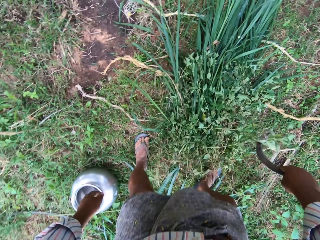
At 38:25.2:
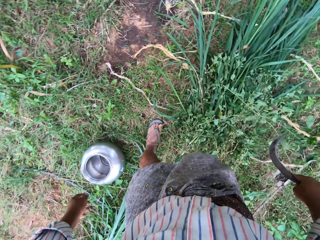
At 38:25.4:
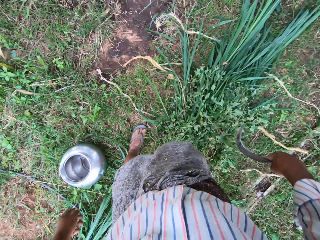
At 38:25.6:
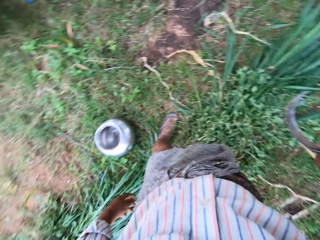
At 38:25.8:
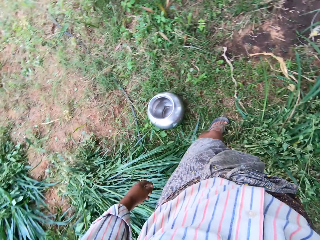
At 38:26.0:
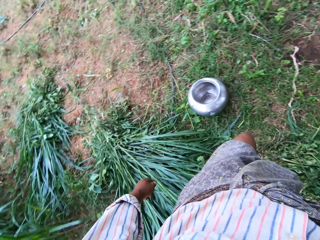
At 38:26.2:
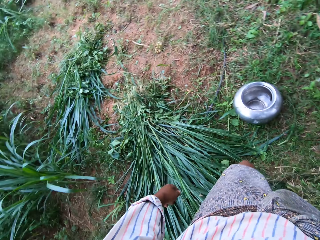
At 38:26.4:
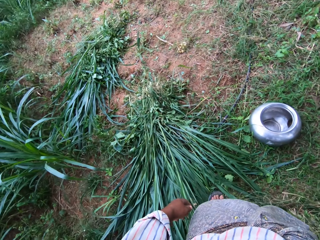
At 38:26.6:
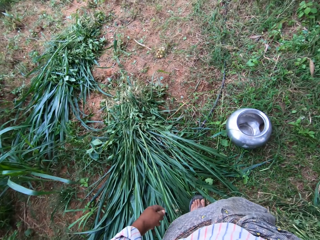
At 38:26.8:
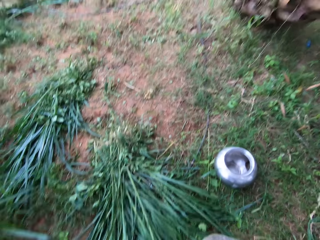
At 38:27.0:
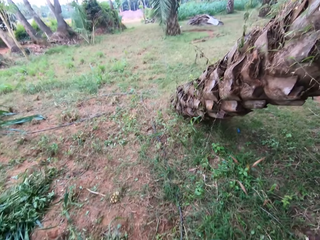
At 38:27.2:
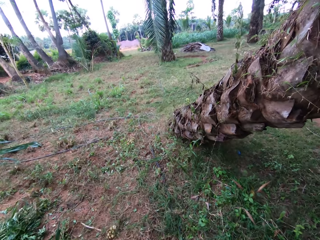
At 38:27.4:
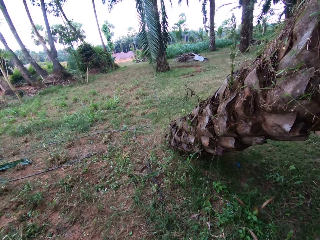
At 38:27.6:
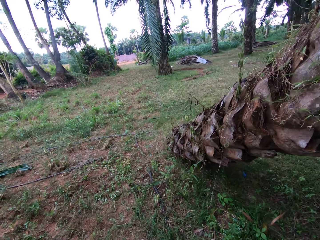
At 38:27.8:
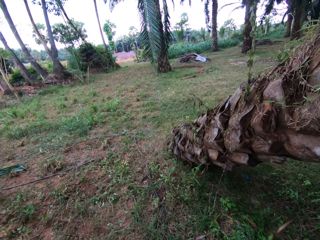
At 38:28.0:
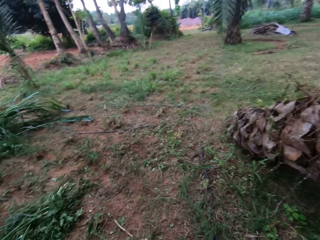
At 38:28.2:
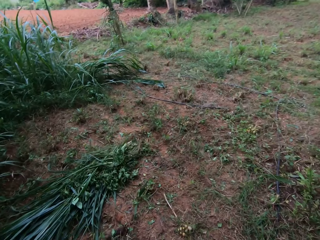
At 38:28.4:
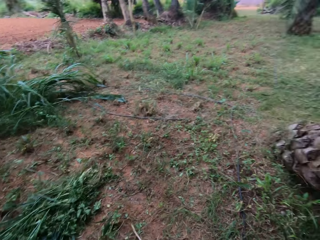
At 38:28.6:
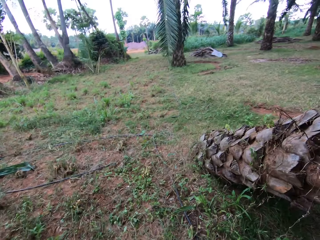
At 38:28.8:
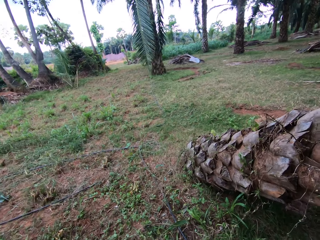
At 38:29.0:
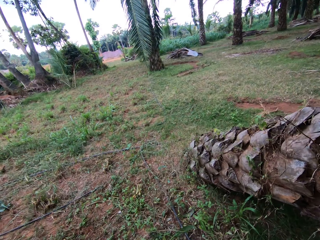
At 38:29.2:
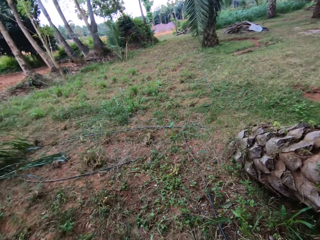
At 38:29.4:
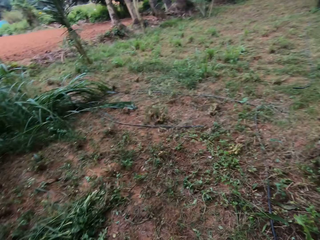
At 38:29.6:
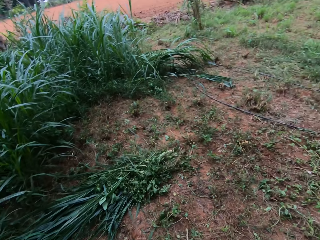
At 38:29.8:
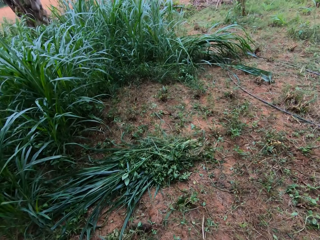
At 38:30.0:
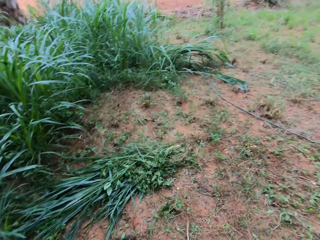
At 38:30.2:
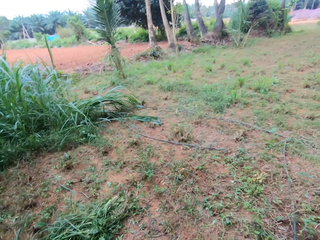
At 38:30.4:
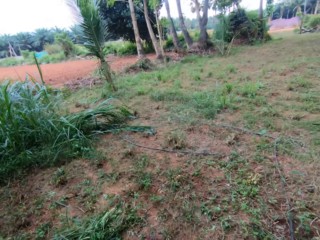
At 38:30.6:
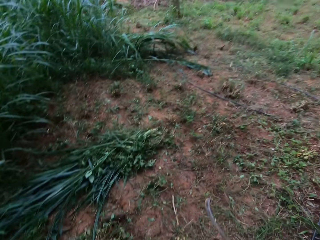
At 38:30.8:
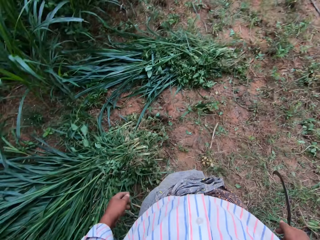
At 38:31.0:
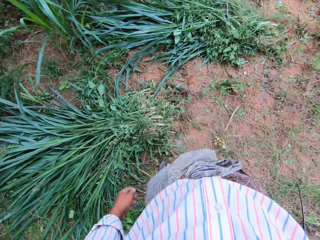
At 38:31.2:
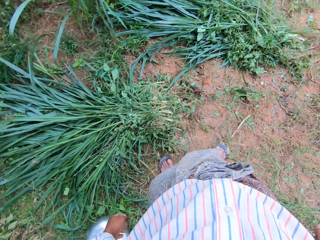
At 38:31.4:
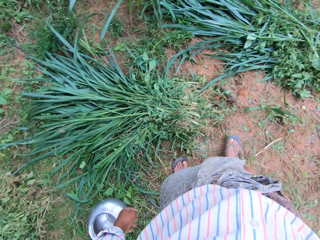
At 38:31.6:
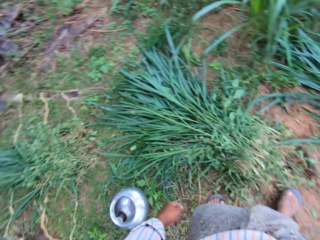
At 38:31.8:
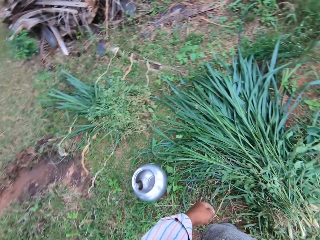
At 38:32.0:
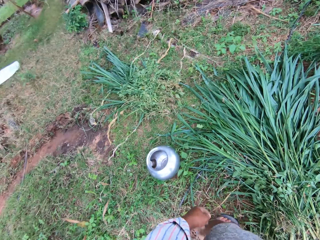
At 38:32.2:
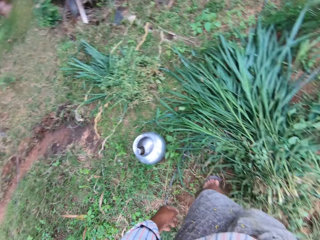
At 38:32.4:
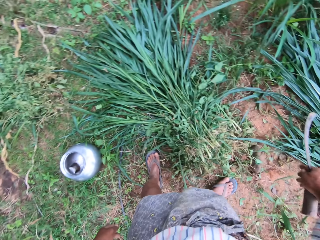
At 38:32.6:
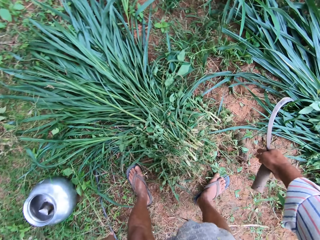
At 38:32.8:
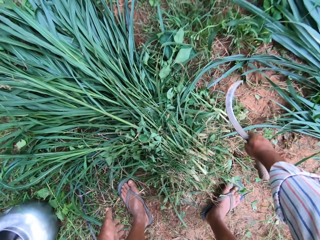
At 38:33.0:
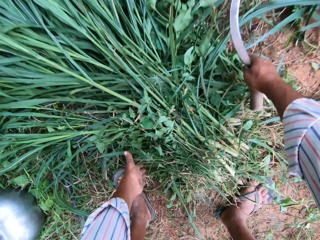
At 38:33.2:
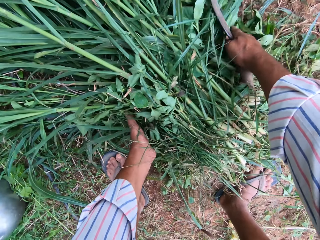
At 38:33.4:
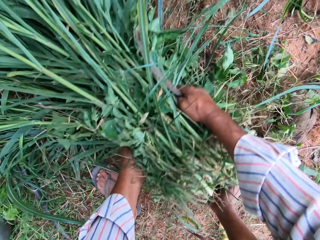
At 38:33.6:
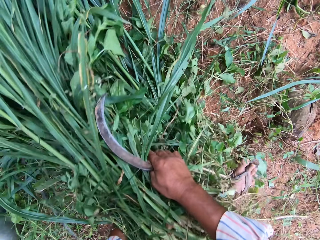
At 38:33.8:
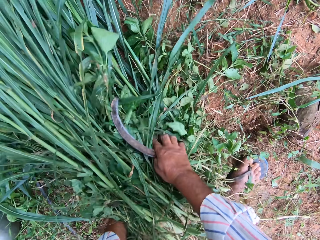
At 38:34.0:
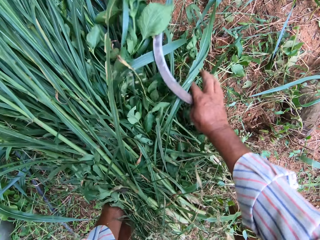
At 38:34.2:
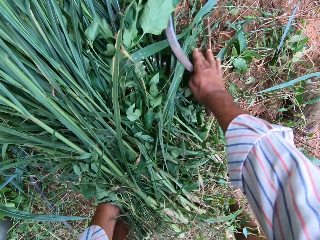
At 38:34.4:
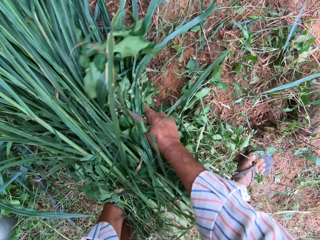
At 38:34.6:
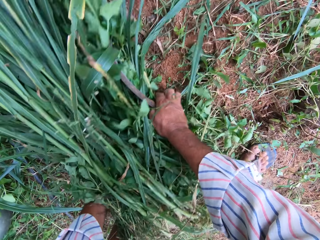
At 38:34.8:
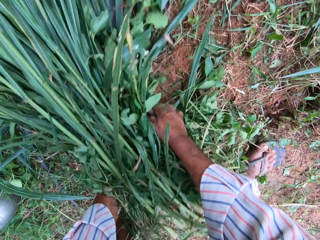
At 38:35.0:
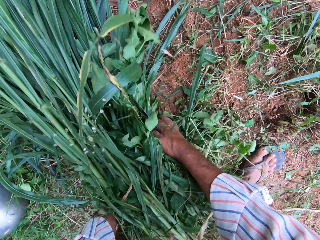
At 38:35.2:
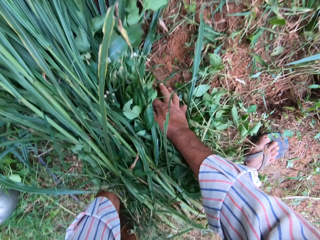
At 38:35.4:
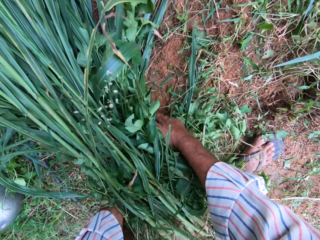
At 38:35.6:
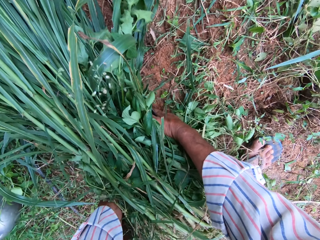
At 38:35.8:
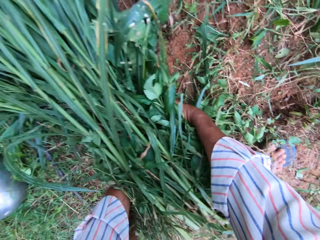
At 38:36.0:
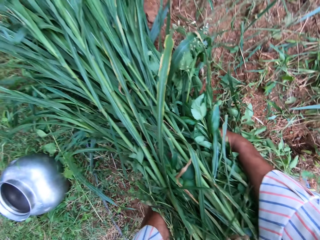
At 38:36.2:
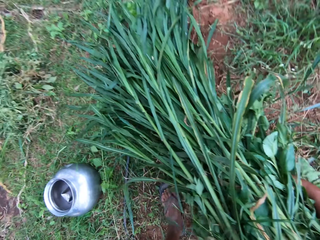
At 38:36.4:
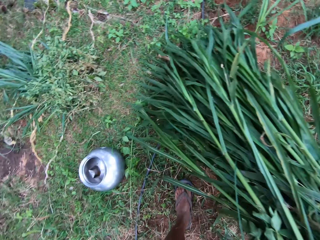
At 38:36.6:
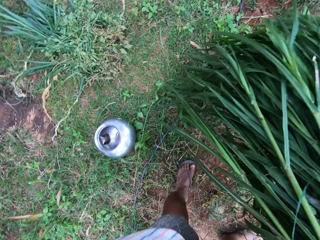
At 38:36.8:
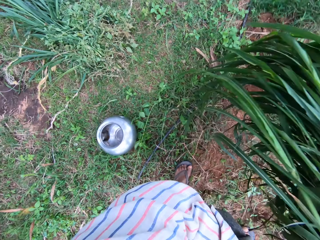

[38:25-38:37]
The camera wearer picks some plants. They pack grasses from the floor with both hands.

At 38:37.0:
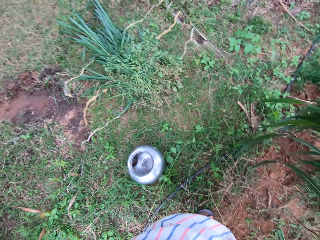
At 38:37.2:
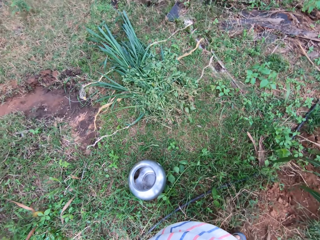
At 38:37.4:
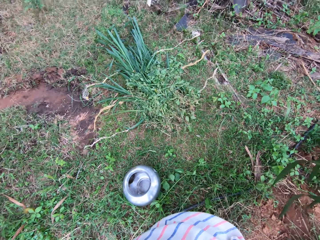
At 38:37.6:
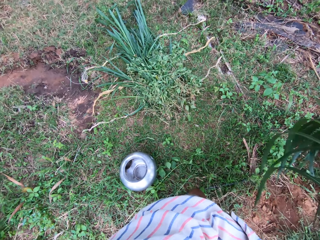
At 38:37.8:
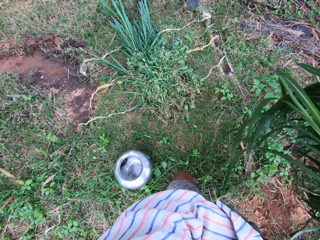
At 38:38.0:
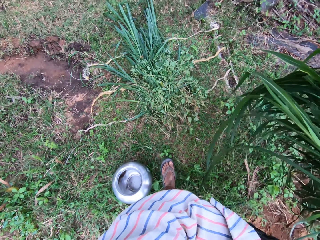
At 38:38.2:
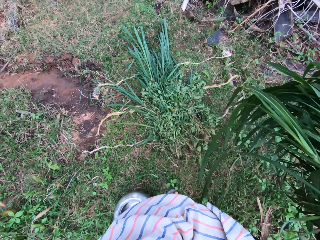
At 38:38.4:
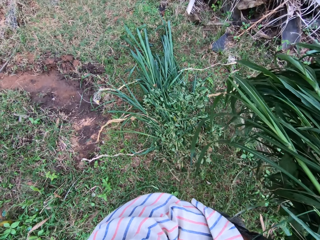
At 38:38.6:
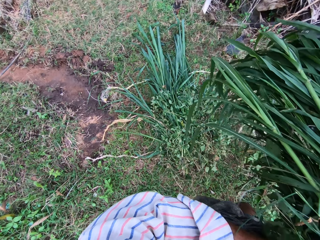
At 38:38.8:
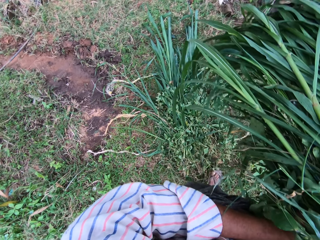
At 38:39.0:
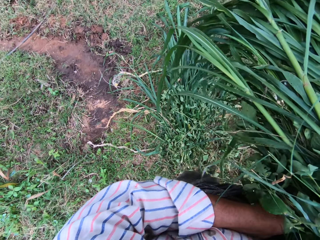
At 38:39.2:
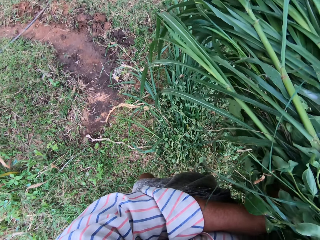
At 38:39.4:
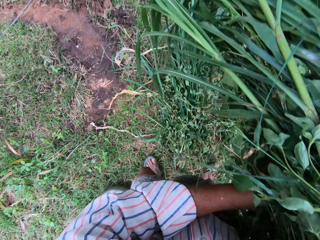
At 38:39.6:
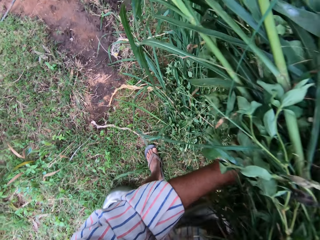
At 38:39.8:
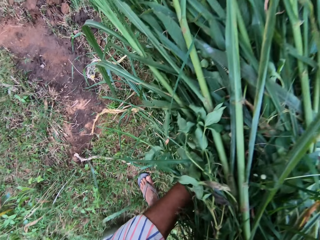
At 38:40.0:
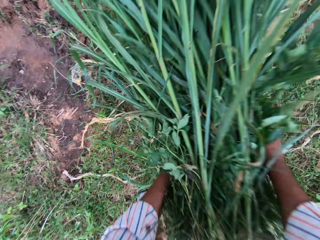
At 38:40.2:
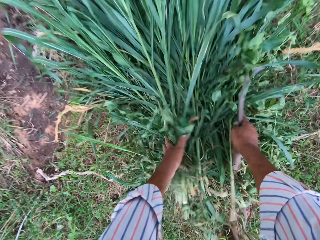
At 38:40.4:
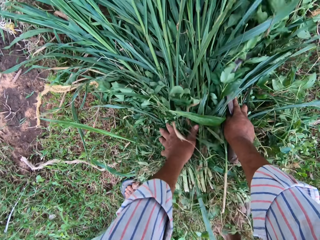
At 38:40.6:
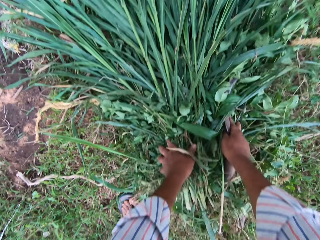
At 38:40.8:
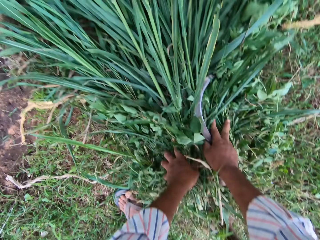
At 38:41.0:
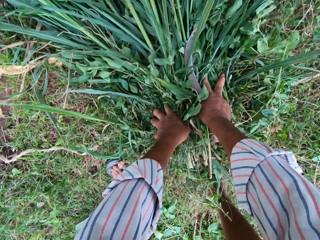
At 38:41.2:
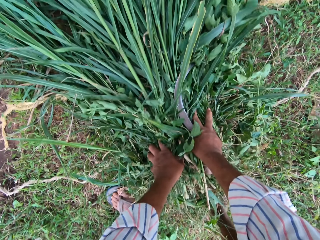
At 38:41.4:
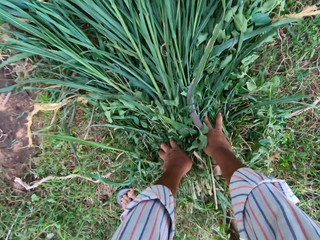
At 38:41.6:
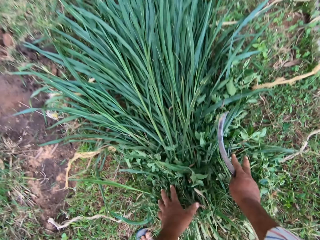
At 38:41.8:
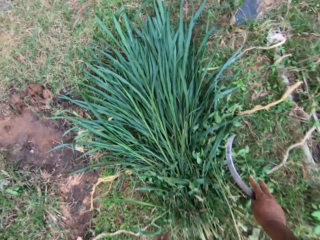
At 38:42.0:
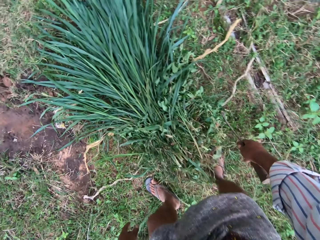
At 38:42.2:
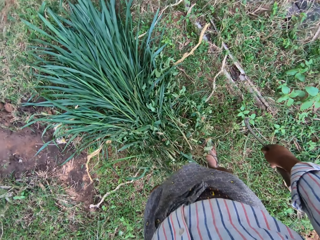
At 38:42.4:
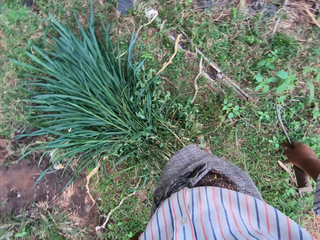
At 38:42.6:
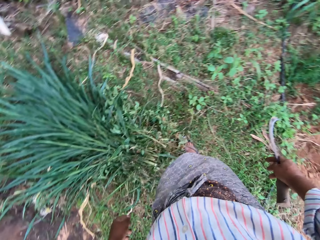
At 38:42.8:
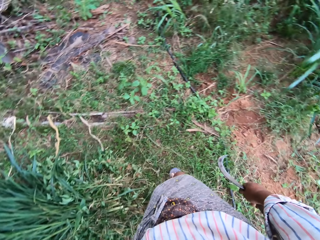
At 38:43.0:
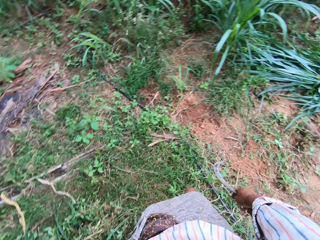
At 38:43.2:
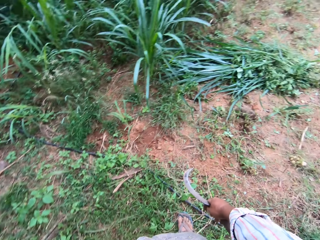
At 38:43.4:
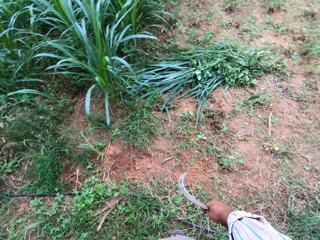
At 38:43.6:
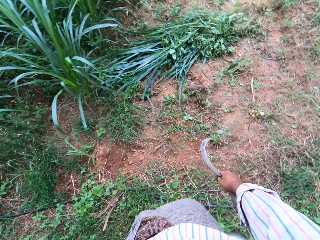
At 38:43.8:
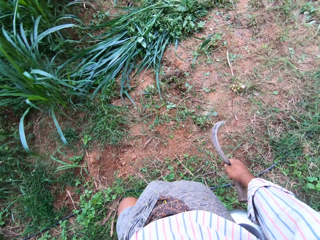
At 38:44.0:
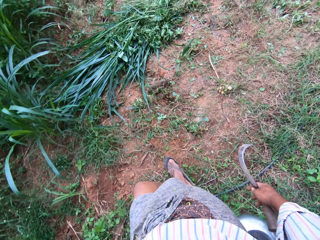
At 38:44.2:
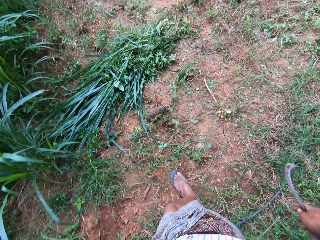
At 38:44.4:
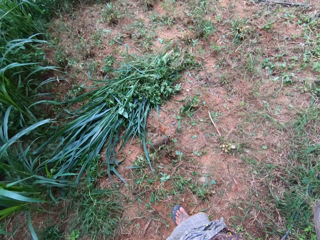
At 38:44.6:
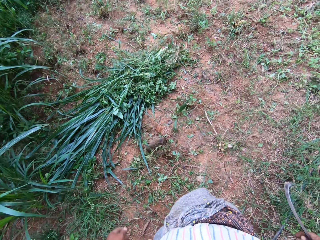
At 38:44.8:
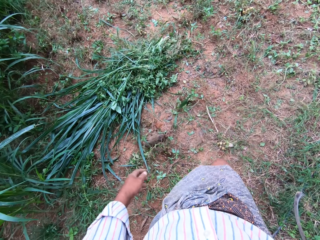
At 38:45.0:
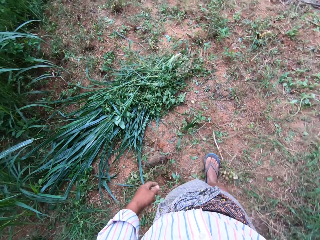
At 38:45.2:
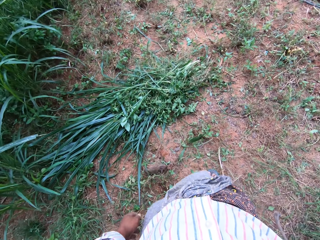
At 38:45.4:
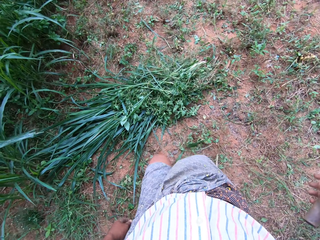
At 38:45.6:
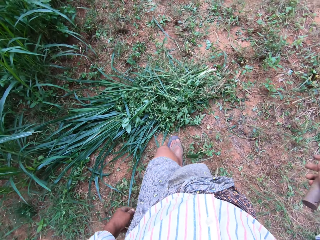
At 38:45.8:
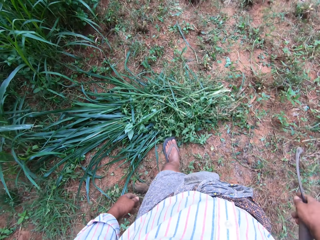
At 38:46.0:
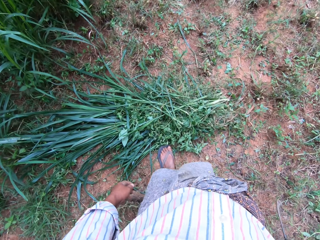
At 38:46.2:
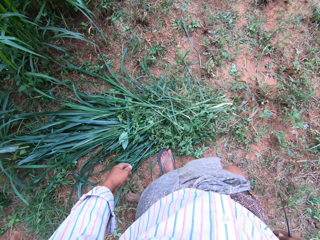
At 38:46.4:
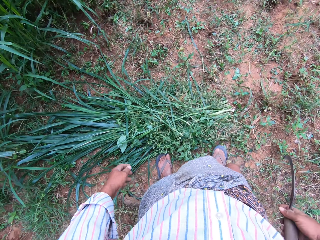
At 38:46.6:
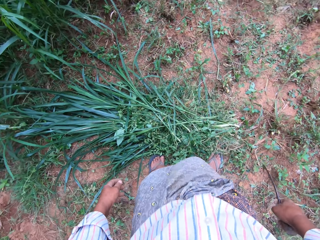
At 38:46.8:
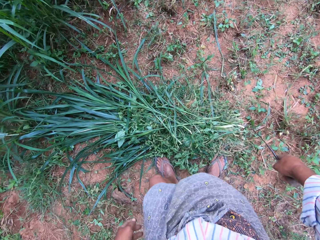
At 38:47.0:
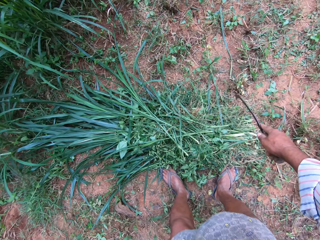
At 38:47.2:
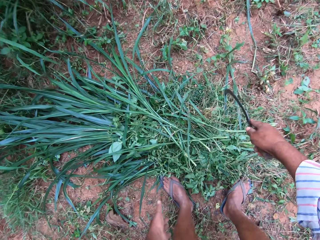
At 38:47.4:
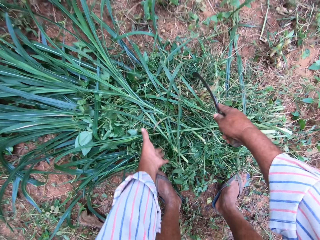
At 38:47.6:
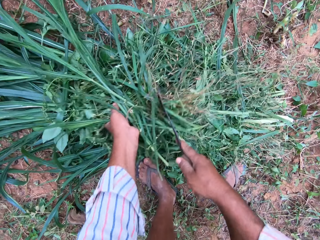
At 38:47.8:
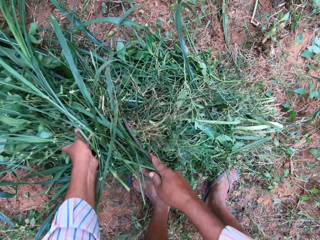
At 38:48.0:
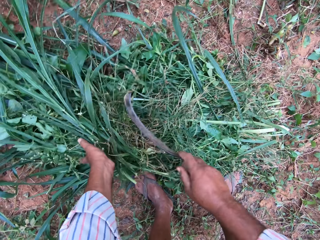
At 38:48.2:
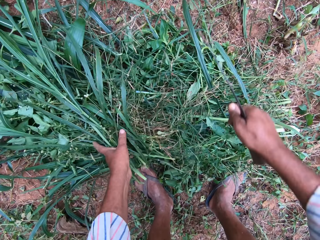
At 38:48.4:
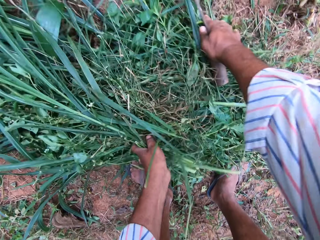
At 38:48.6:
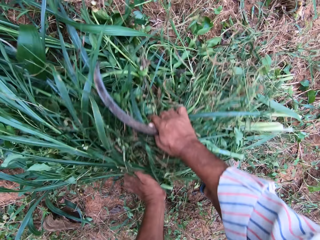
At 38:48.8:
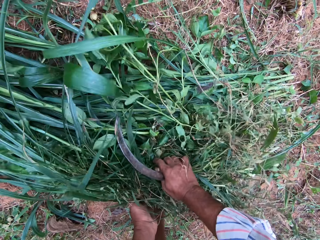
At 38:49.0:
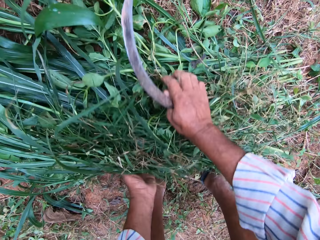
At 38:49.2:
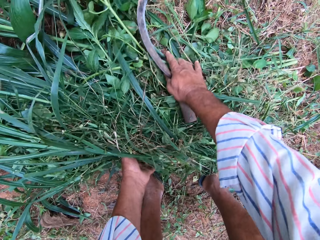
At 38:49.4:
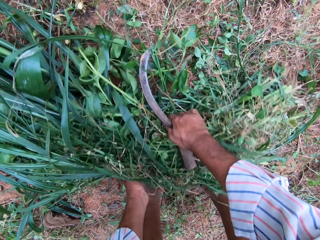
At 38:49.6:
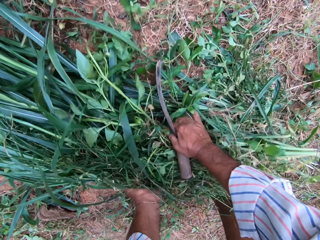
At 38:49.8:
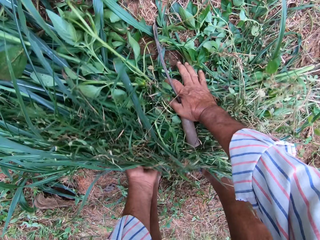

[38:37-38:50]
The camera wearer walks briefly. They drop the grasses on the floor and compress the grass with both hands. They walk around the compound. They pack the grasses from the floor with both hands.
